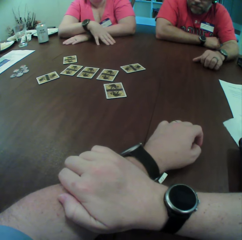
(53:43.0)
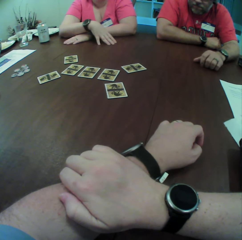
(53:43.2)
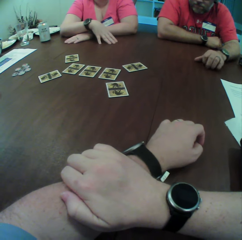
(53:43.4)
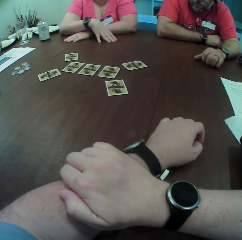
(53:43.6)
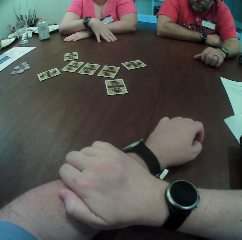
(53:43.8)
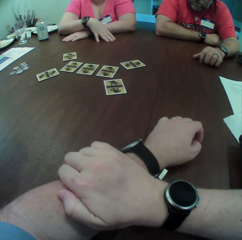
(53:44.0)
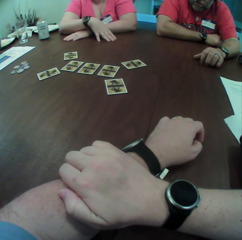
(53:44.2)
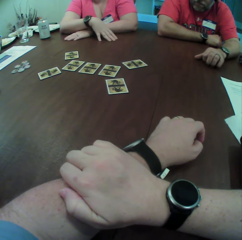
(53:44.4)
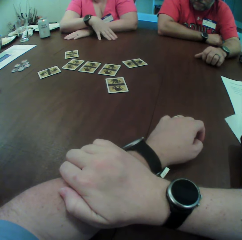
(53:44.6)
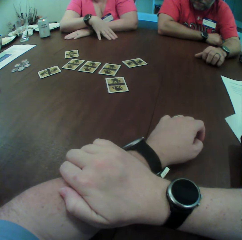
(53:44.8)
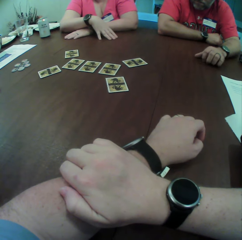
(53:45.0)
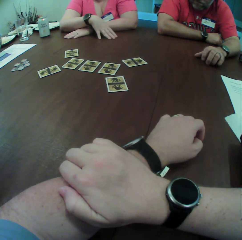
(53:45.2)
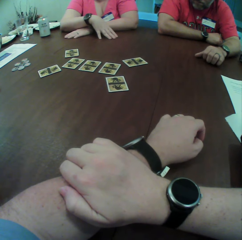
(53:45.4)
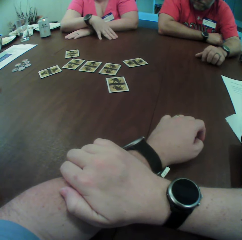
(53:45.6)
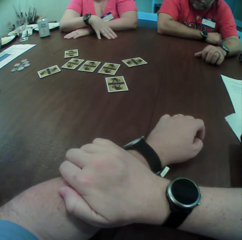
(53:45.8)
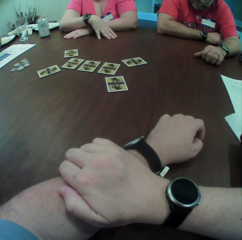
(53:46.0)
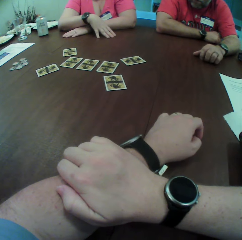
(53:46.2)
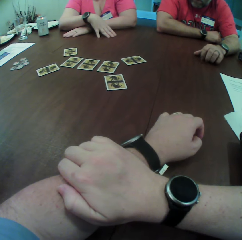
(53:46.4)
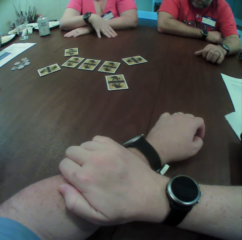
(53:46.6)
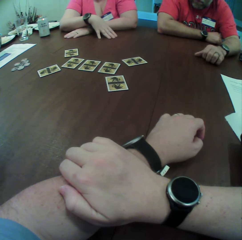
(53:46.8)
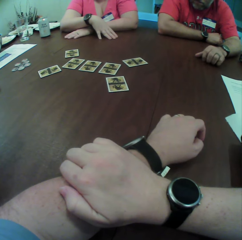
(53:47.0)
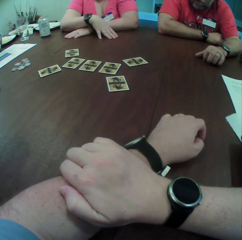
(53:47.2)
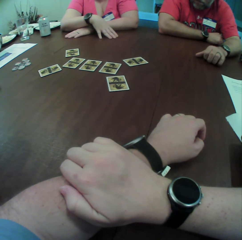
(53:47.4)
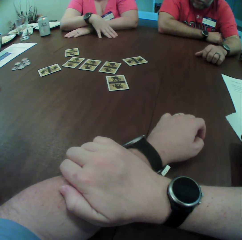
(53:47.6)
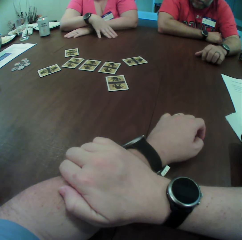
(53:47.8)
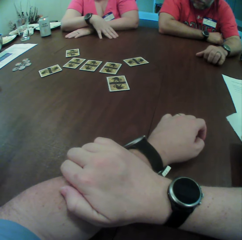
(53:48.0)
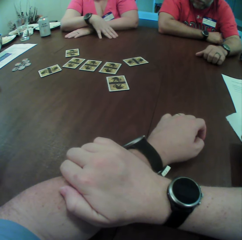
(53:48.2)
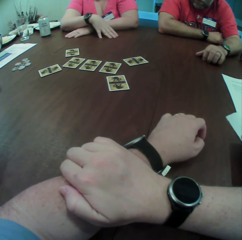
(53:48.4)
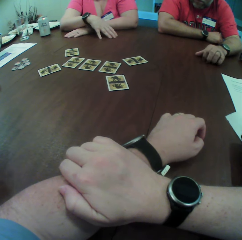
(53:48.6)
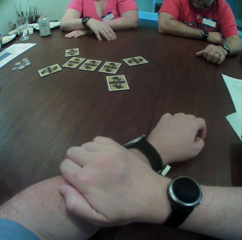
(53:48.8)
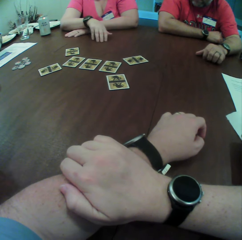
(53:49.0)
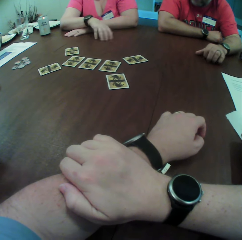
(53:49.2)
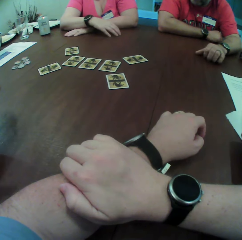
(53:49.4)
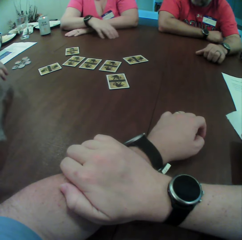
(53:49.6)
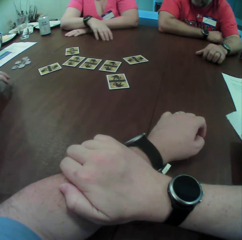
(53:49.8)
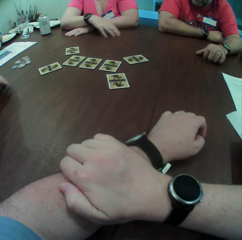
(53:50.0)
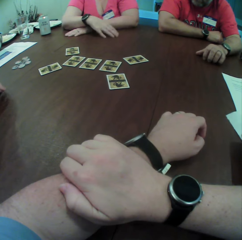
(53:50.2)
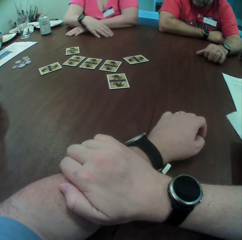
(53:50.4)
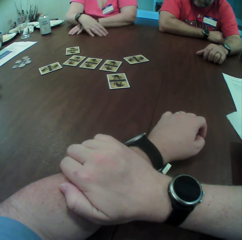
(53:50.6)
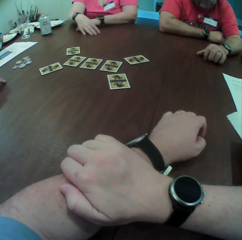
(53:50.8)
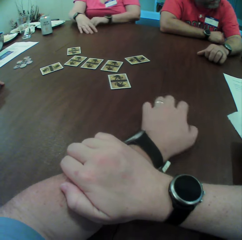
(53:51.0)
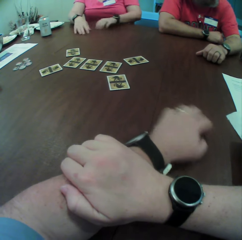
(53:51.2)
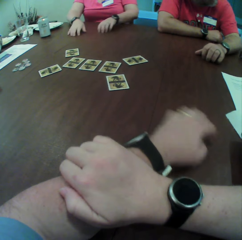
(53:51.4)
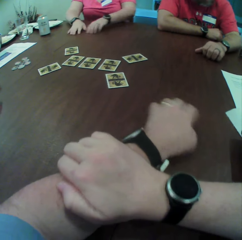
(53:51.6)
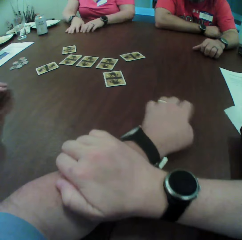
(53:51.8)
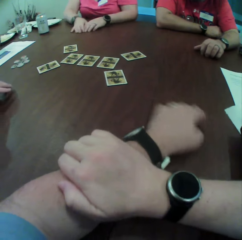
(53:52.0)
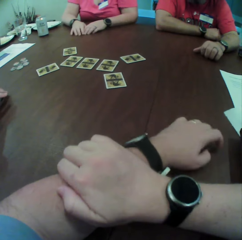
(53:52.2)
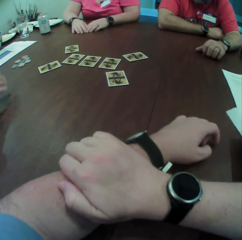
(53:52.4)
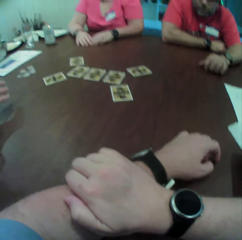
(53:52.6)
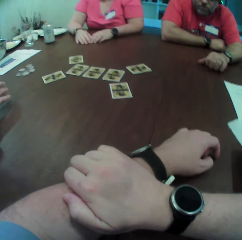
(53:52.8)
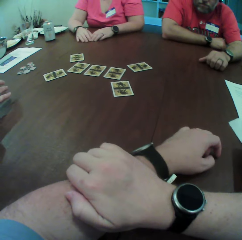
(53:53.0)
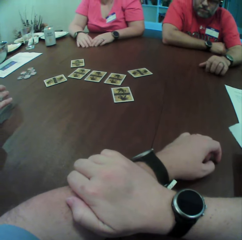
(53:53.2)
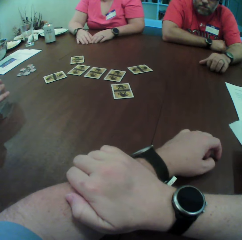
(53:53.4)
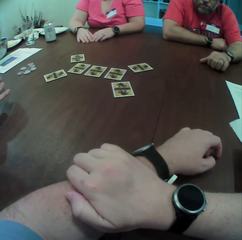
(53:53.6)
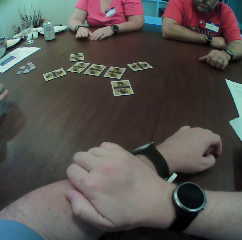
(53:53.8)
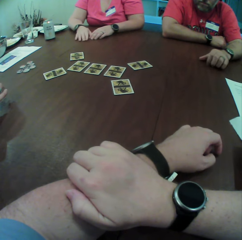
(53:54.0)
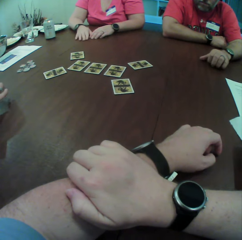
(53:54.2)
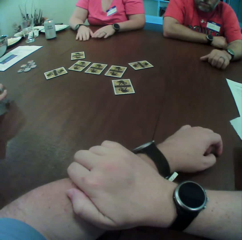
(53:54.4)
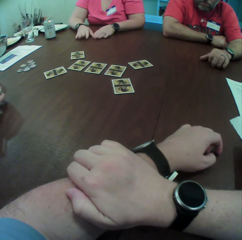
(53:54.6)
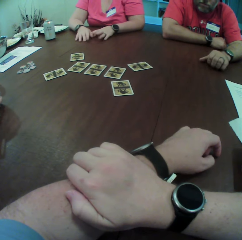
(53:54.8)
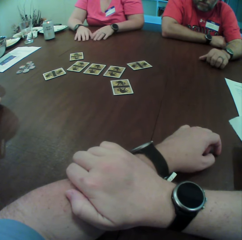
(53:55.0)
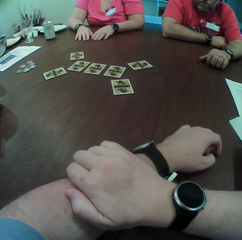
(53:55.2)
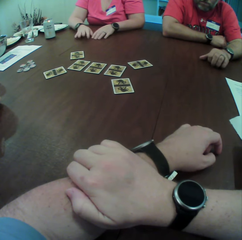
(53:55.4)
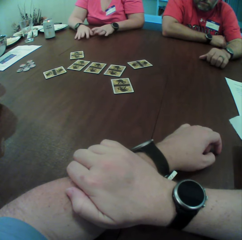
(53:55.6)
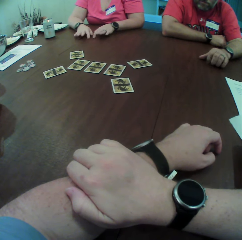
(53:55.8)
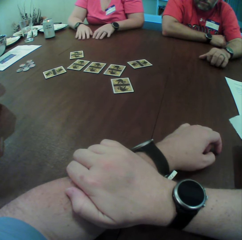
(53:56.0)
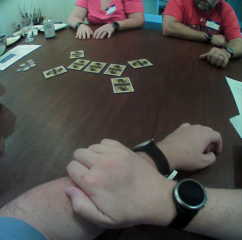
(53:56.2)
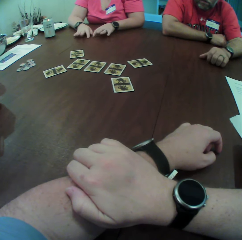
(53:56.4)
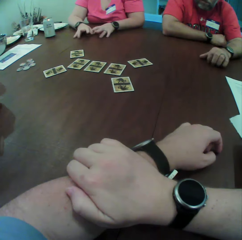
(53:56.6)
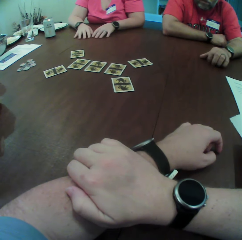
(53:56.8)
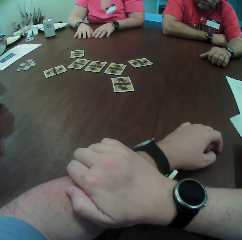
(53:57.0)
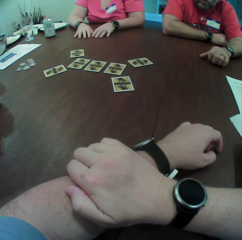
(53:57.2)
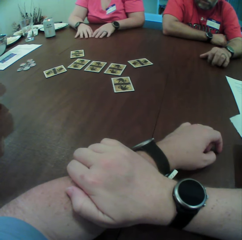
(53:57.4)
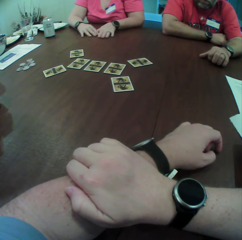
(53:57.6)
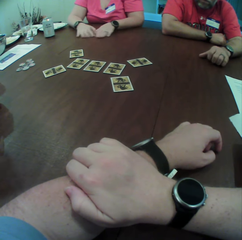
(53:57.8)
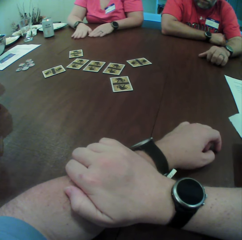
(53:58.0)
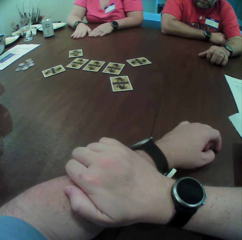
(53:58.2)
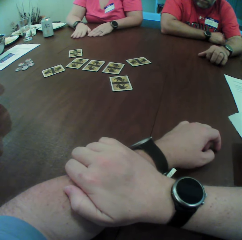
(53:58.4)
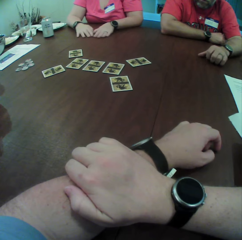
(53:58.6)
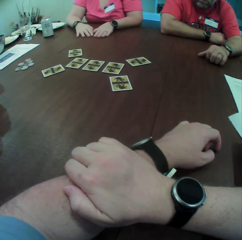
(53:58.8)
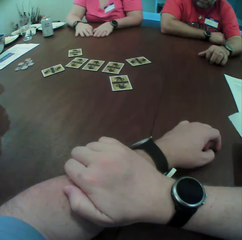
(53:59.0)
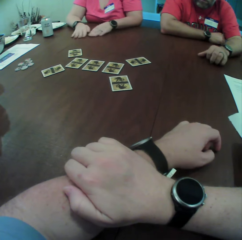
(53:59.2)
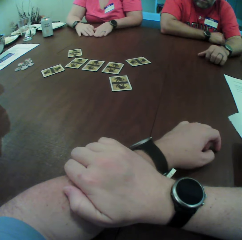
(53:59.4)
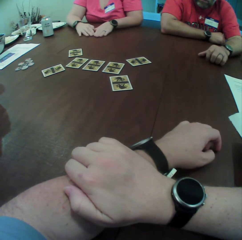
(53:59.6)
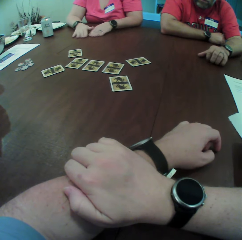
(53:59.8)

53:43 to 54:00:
A woman rubs the table with her right hand. The camera wearer rubs the table with his left hand. He places the left hand on the table. The woman taps the table with both hands and rubs the table with both hands.

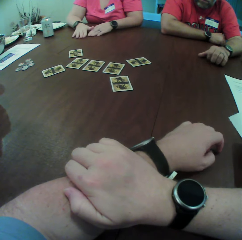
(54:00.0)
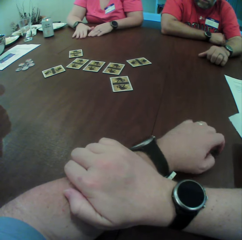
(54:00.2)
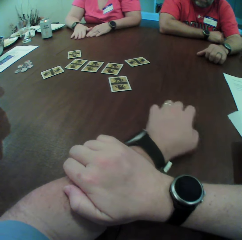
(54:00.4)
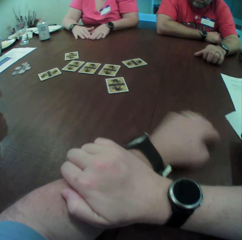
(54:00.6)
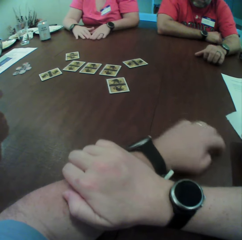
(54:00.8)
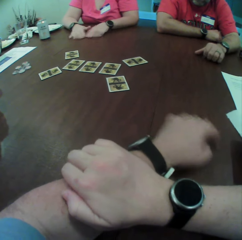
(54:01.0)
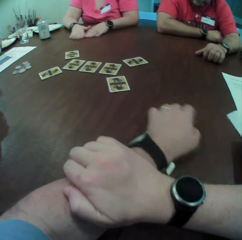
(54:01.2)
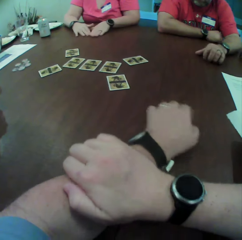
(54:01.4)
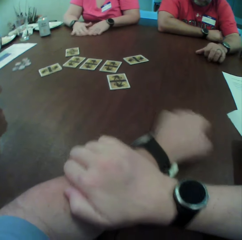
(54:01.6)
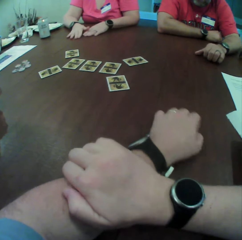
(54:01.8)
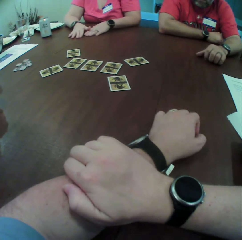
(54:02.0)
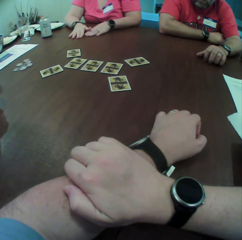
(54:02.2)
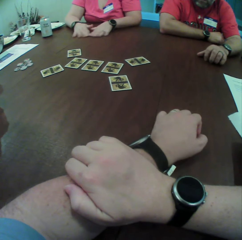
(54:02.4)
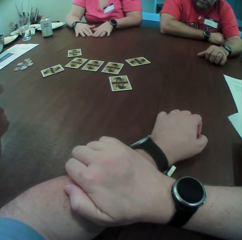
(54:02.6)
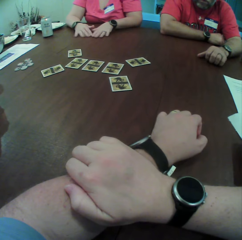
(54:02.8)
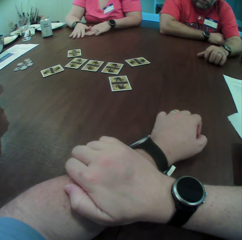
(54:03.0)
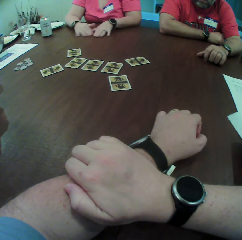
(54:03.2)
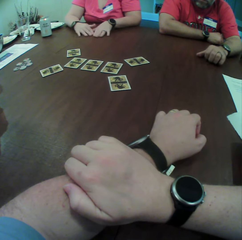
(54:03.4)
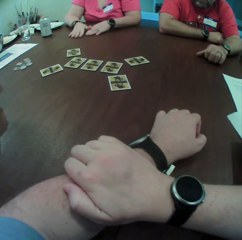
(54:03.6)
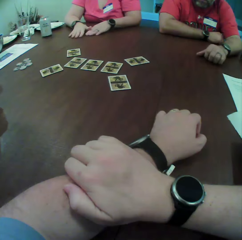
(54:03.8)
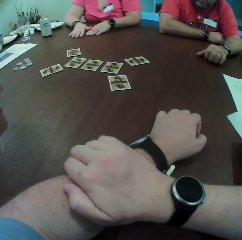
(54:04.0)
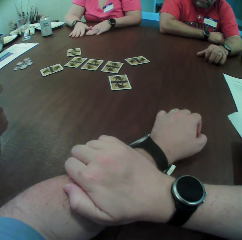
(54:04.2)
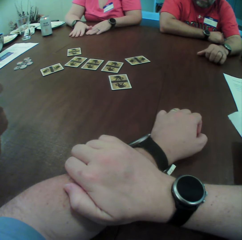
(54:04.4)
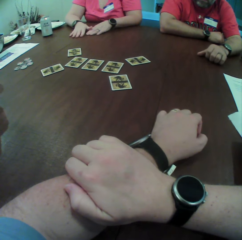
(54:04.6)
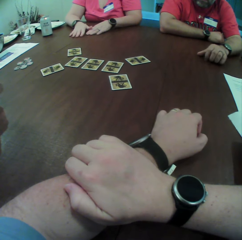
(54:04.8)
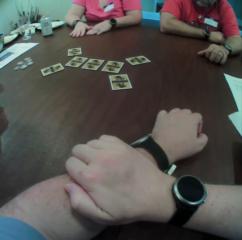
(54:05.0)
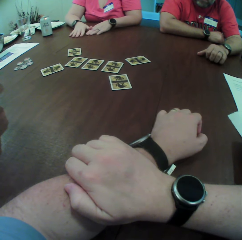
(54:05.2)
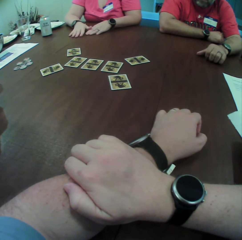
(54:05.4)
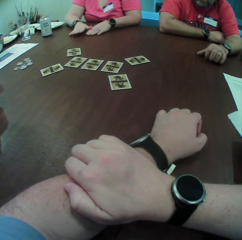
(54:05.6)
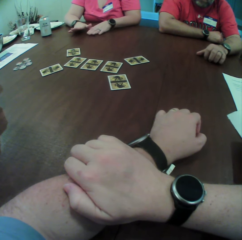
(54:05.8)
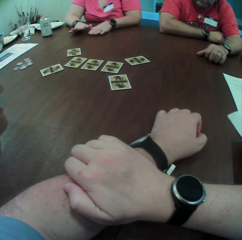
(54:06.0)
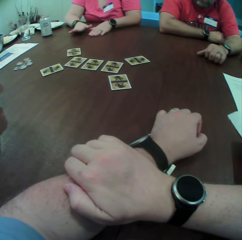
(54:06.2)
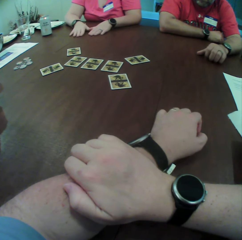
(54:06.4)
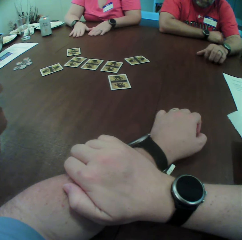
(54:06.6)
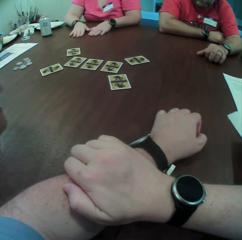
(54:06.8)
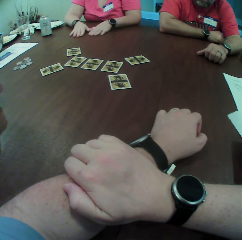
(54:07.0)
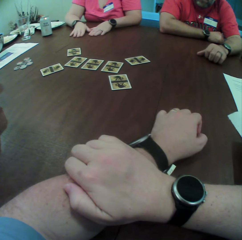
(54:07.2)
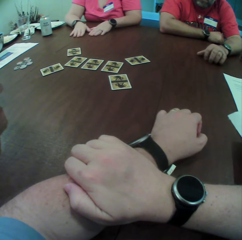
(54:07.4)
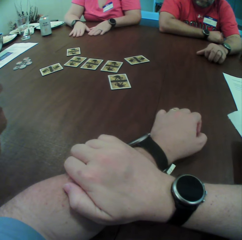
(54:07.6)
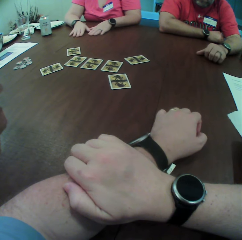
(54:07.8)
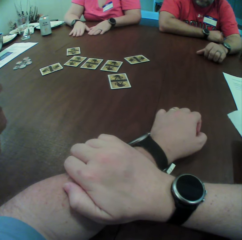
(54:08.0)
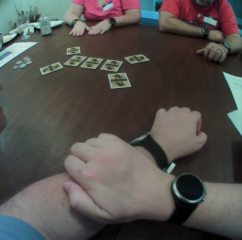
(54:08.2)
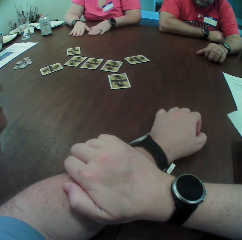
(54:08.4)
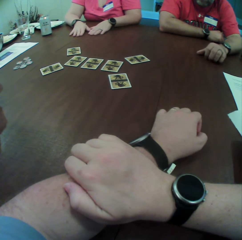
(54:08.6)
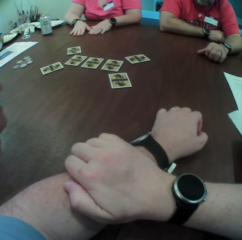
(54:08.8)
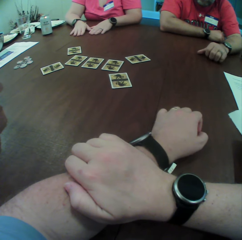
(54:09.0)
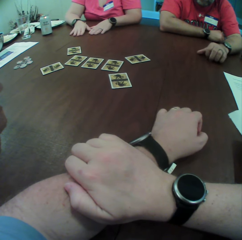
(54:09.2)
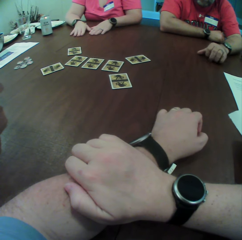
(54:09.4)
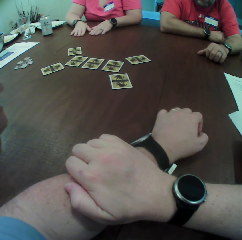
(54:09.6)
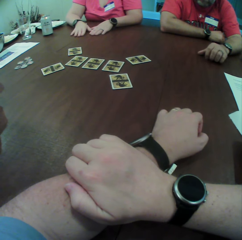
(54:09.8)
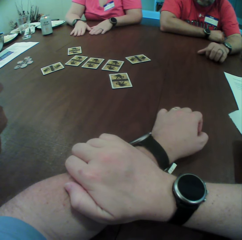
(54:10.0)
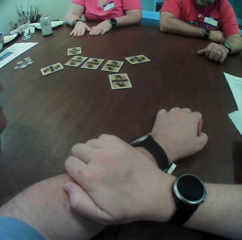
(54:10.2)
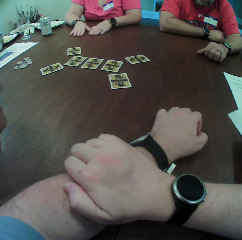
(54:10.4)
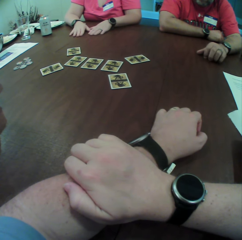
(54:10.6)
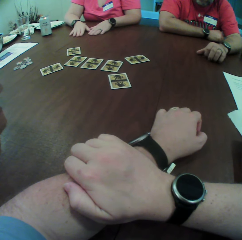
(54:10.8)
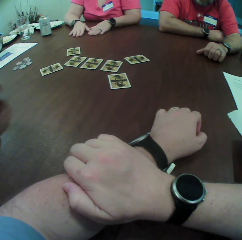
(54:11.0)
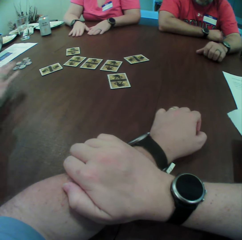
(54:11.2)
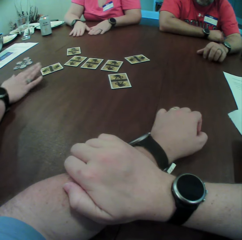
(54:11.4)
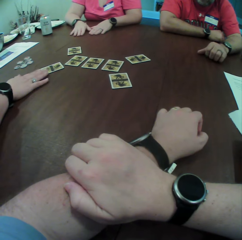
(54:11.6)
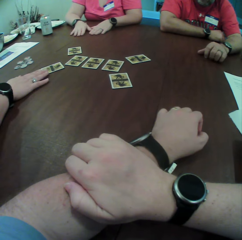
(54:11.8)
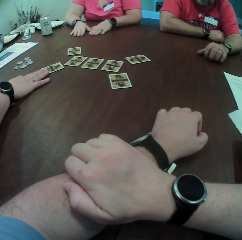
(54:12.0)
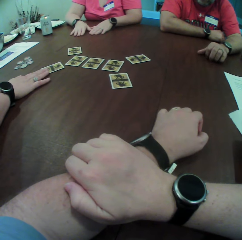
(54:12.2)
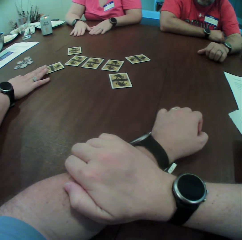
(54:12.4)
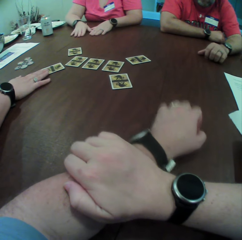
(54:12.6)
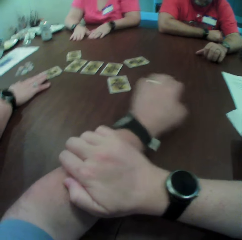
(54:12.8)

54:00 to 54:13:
The camera wearer rubs the table with his left hand. He places the left hand on the table. A woman taps the table with both hands. Another woman places her right hand on the card on the table.
